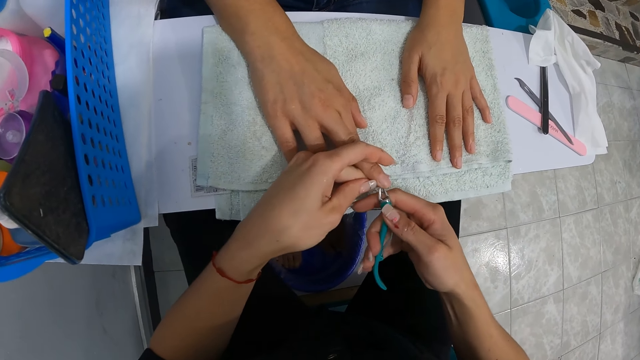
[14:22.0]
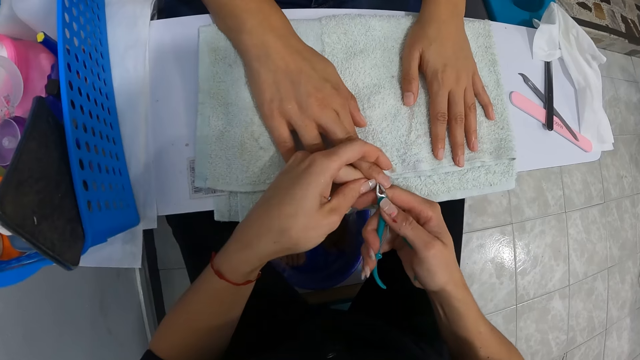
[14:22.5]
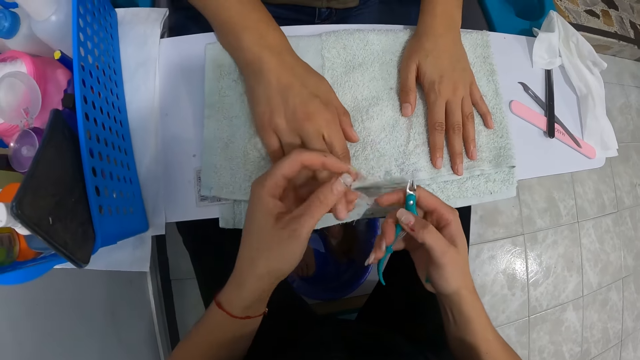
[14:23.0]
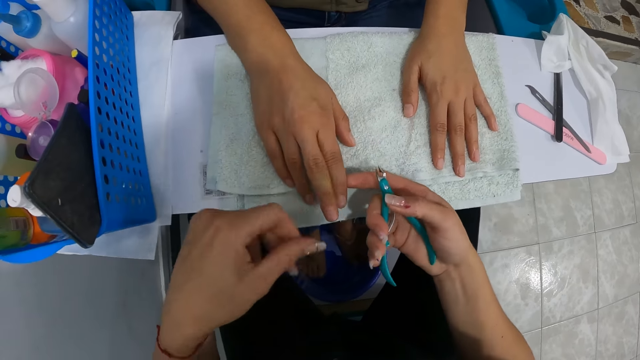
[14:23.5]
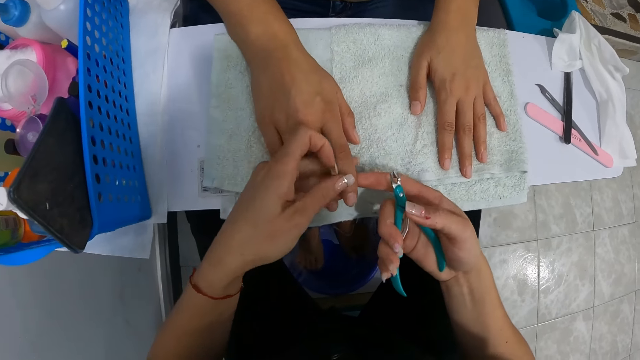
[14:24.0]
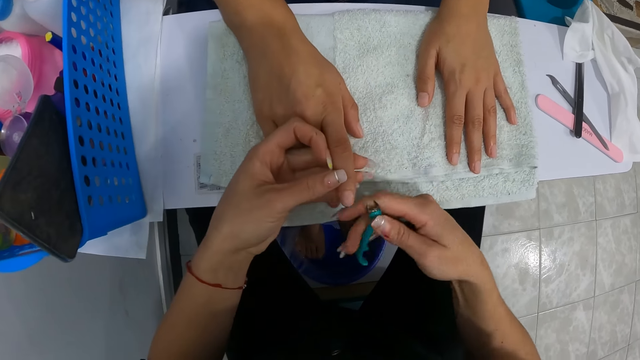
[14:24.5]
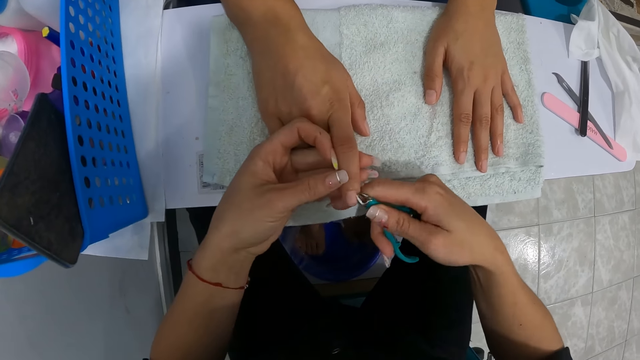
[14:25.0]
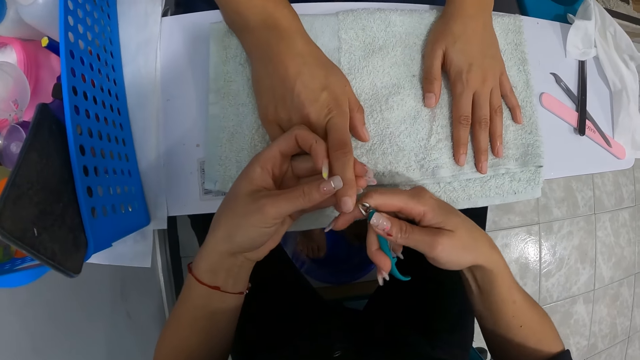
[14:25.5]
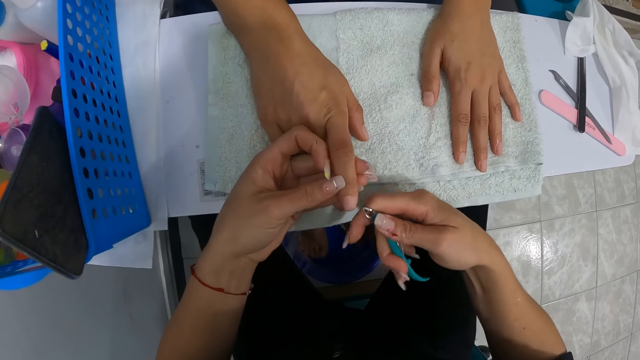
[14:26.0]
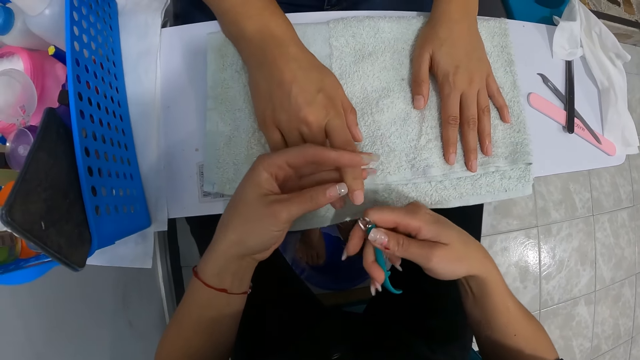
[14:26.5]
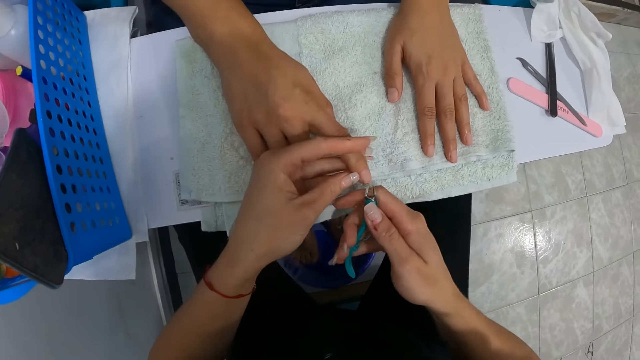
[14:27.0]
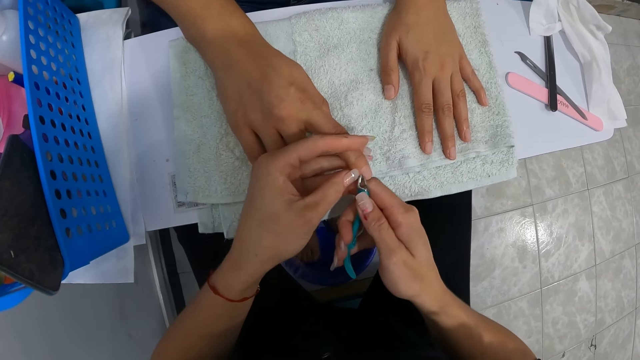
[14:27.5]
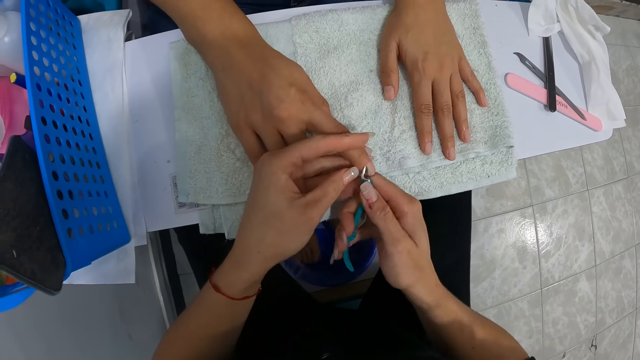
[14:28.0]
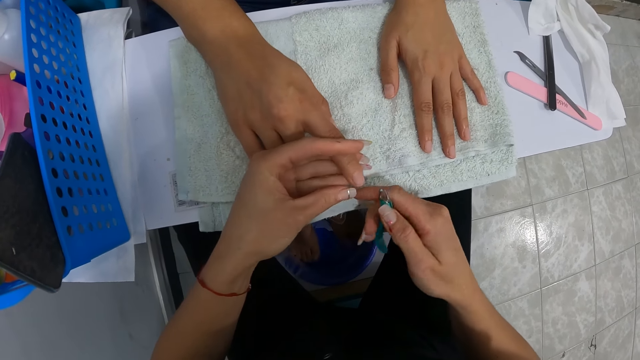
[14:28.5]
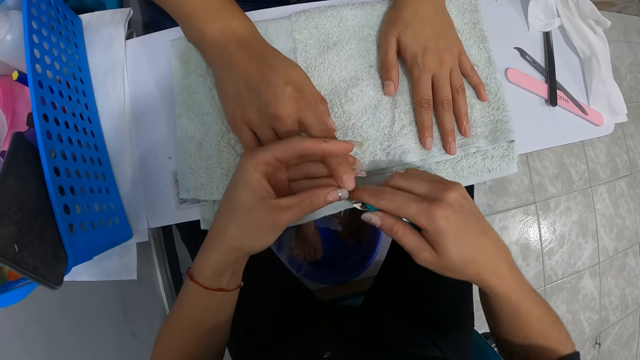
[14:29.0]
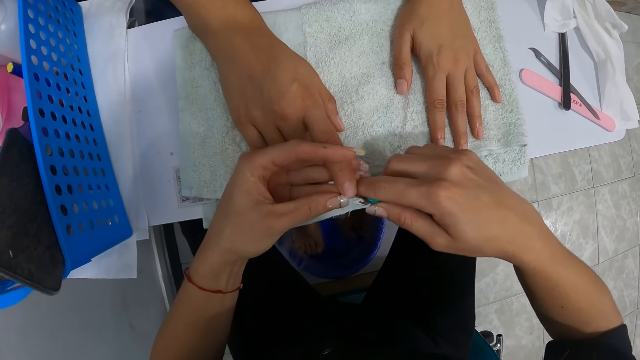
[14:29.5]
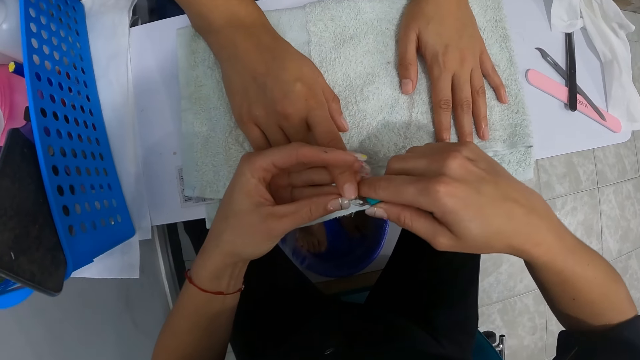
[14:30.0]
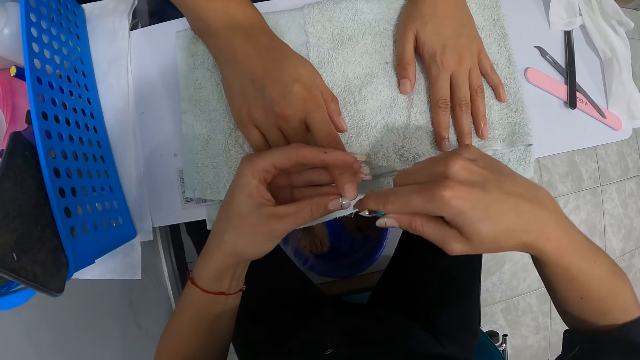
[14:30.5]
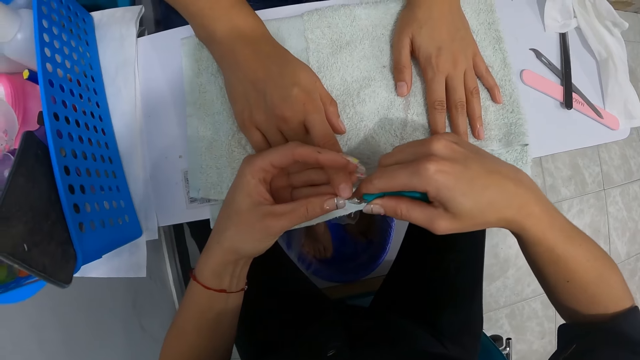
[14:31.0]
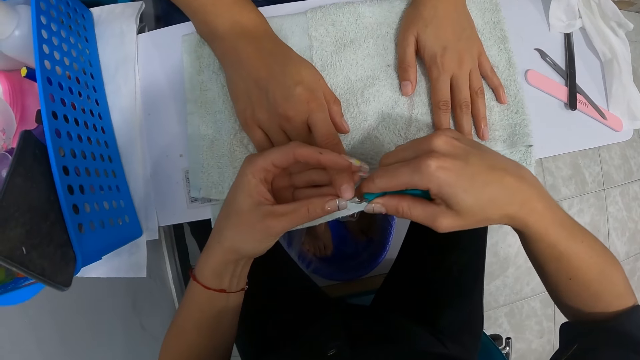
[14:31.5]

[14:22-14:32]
The camera wearer lifts a finger with her right hand. She holds the finger with her left hand. She nips the finger with the cuticle nipper with her right hand. She cleans the finger with her right hand. She nips the finger with the cuticle nipper with her right hand. She cleans the finger with her left hand. She nips the finger with the cuticle nipper with her right hand.

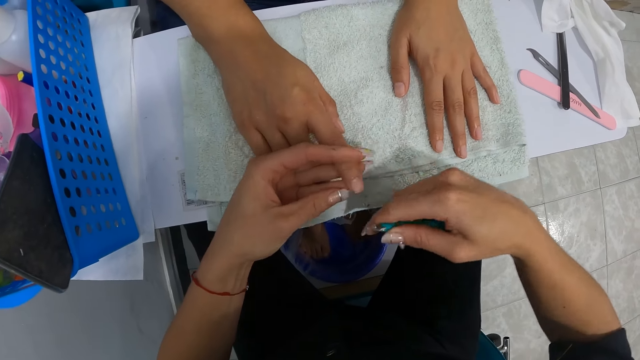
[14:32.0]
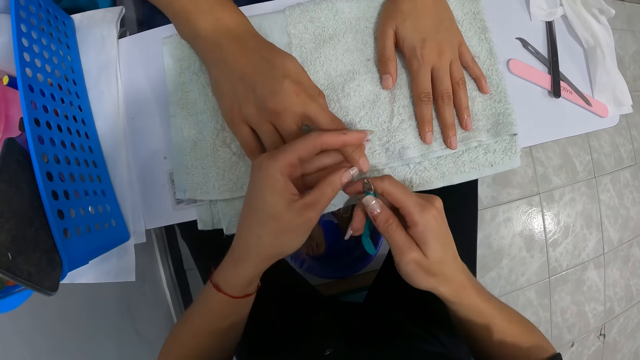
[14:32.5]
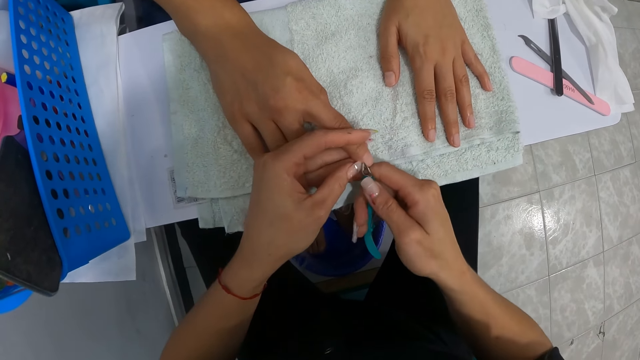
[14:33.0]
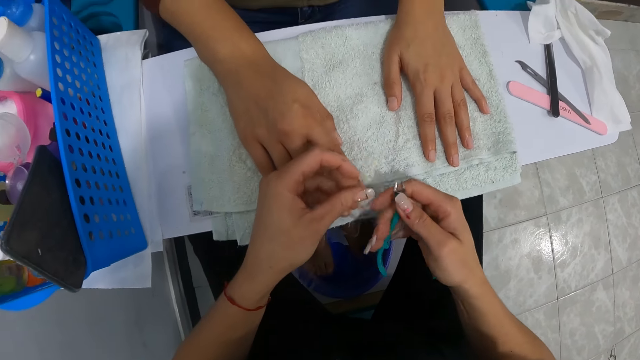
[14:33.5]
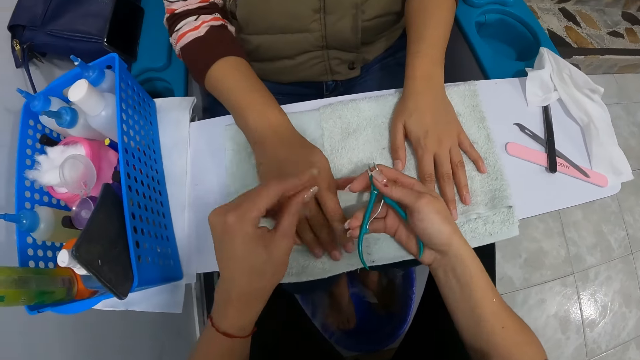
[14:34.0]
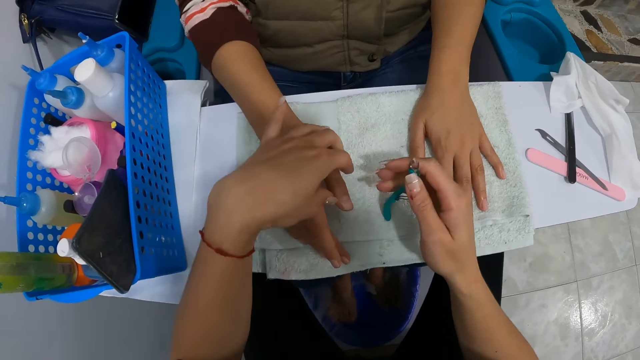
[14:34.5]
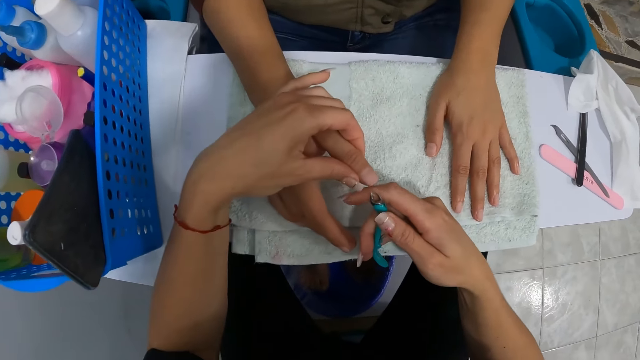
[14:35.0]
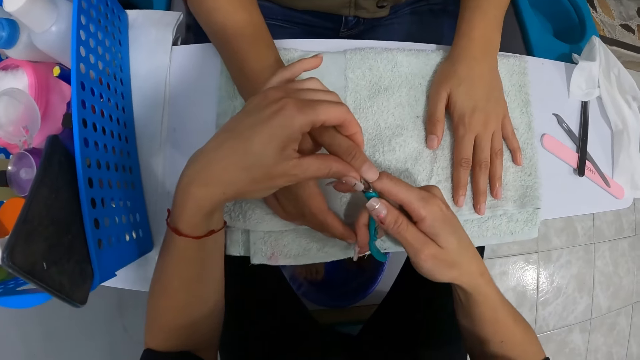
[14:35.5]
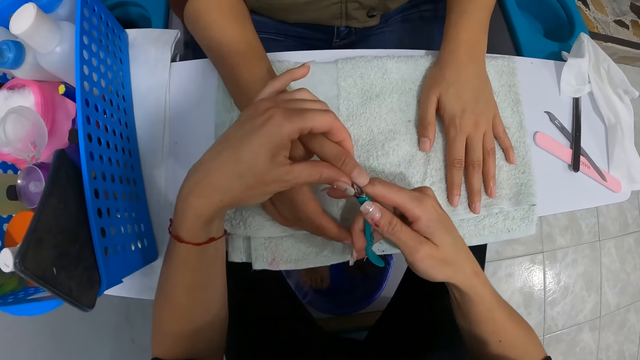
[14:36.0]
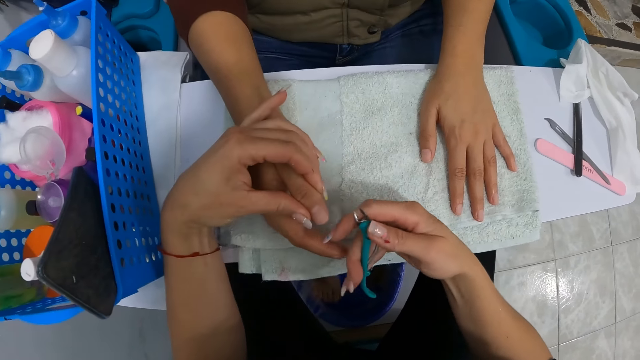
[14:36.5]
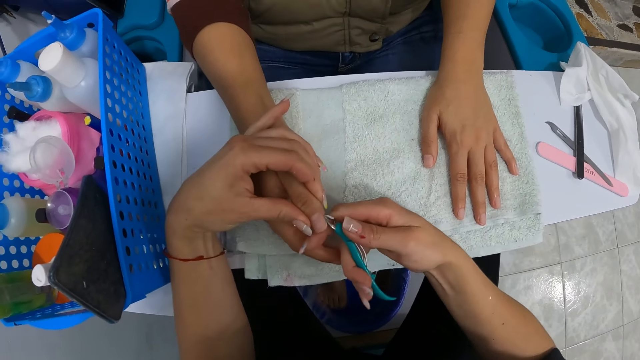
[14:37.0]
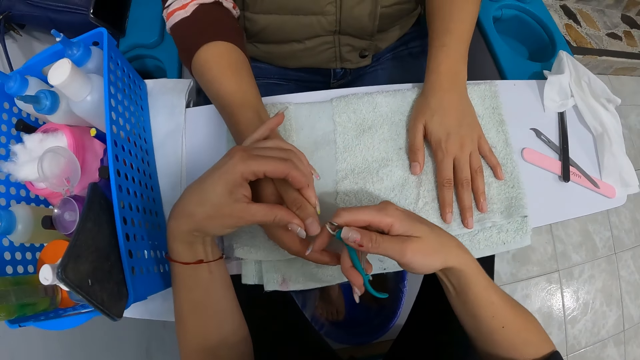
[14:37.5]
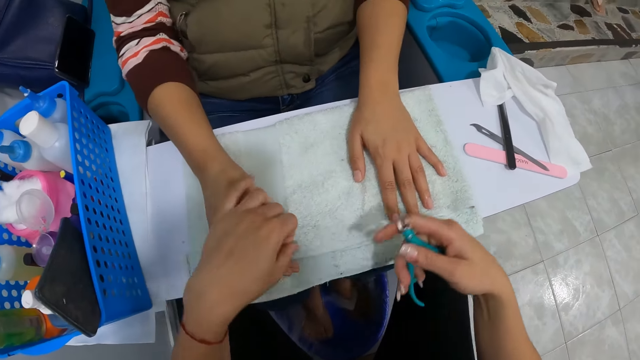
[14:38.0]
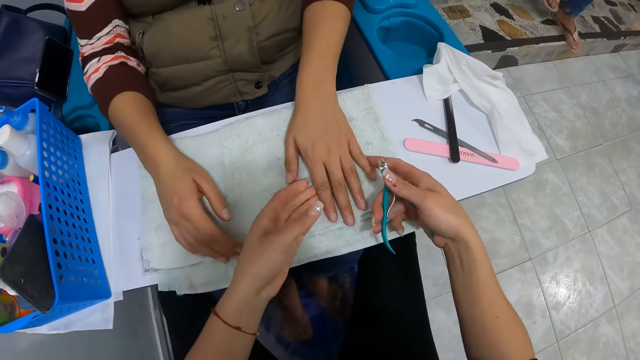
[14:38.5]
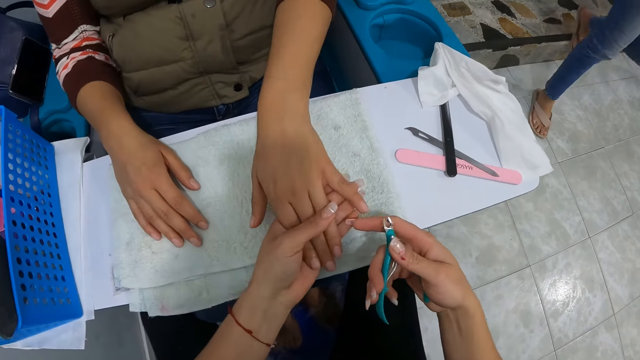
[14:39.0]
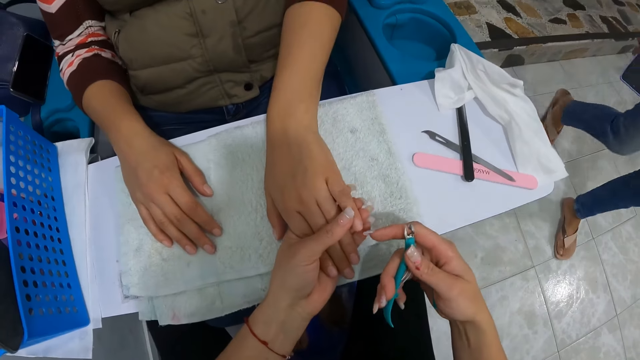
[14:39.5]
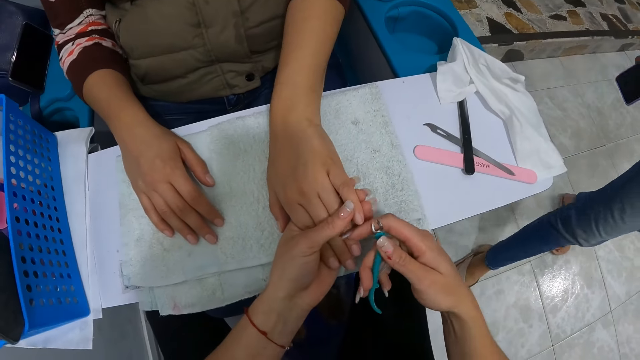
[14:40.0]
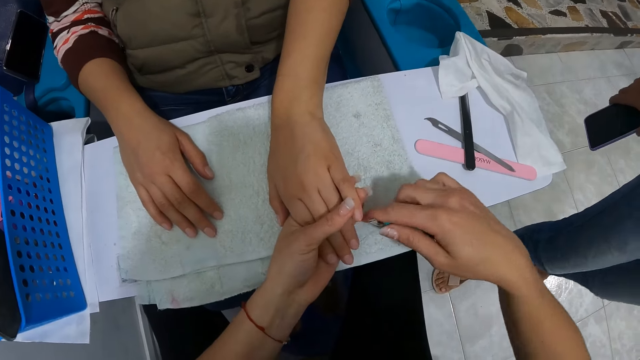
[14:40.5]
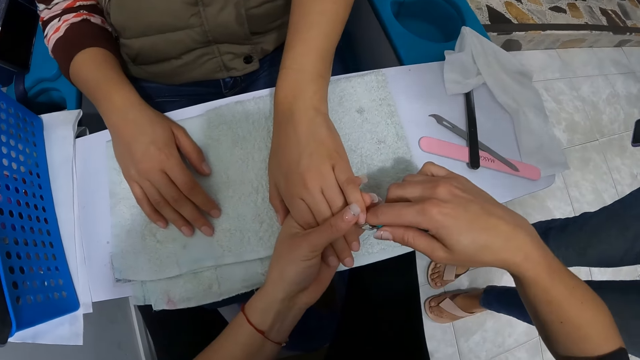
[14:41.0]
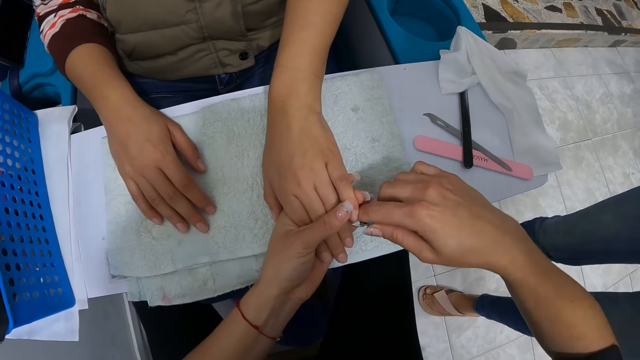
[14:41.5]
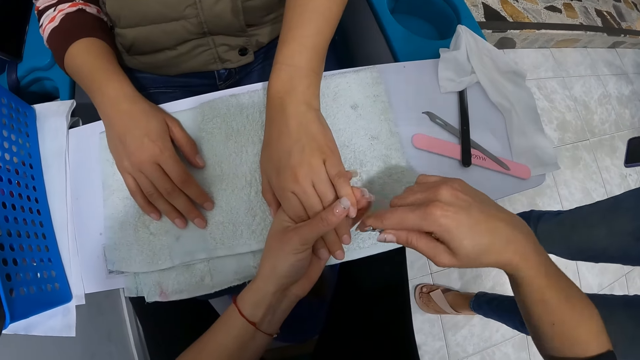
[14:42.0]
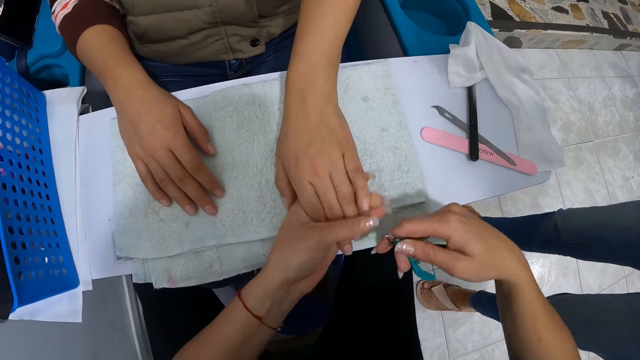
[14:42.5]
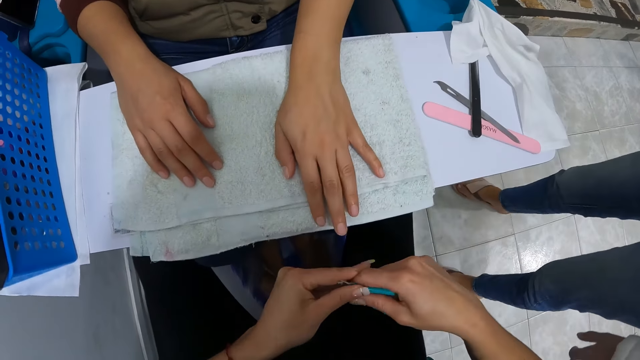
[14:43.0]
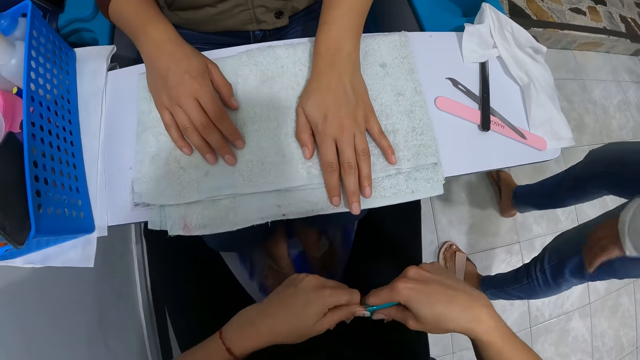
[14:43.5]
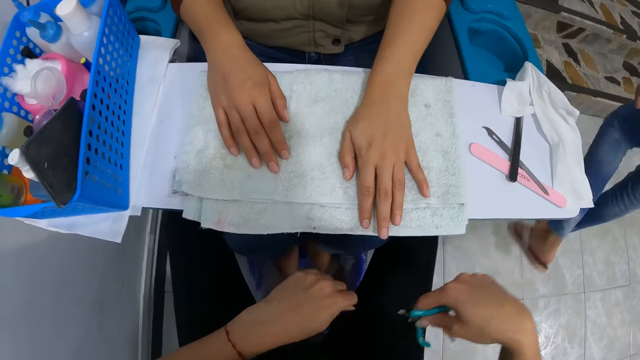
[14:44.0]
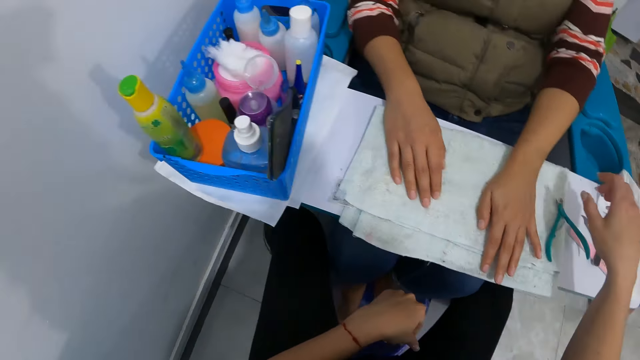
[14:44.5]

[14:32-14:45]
The camera wearer cleans the finger with her right hand. She nips the finger with the cuticle nipper with her right hand. She cleans the finger with her left hand. She lifts a finger with her right hand. She holds the finger with her left hand. She nips the finger with the cuticle nipper with her right hand. She lifts the left hand of the woman with both hands. She holds the left hand of the woman with her left hand. She holds a finger with her left hand. Another woman walks to the camera wearer. The camera wearer nips the finger with the cuticle nipper with her right hand. She cleans the finger with her right hand. She cleans the finger with her left hand. She cleans the cuticle nipper with her left hand. The other woman walks away from the camera wearer.
